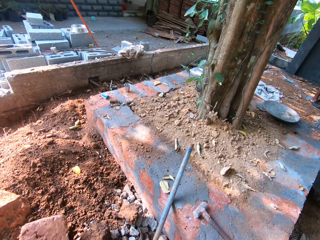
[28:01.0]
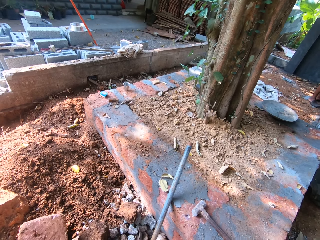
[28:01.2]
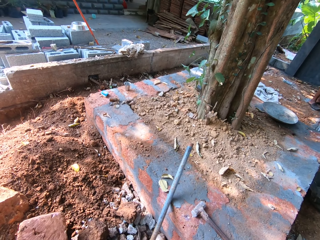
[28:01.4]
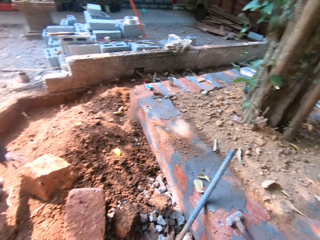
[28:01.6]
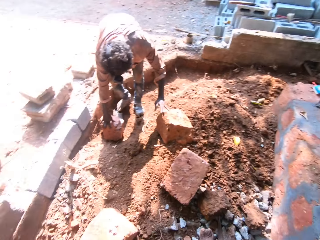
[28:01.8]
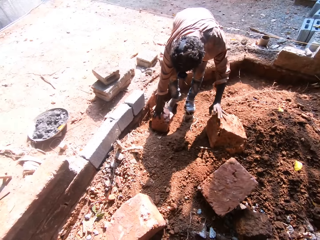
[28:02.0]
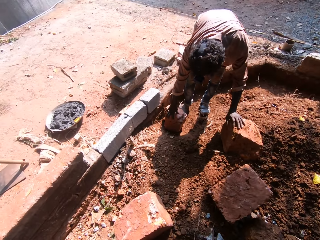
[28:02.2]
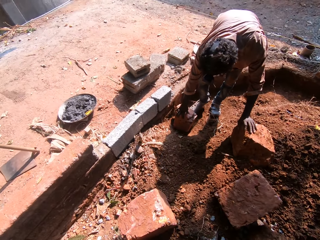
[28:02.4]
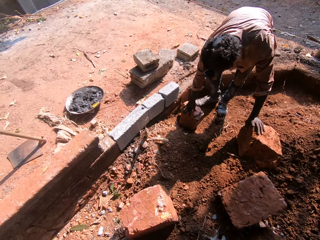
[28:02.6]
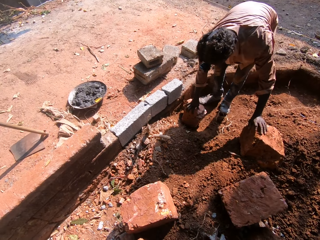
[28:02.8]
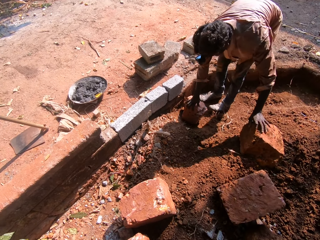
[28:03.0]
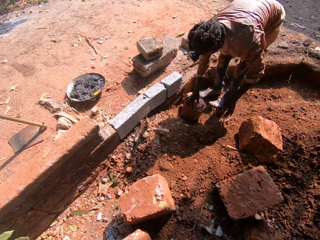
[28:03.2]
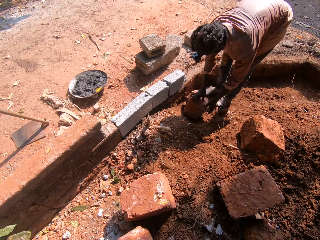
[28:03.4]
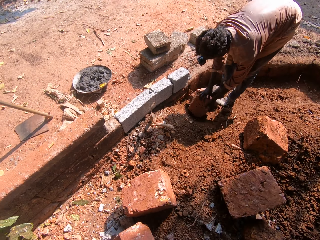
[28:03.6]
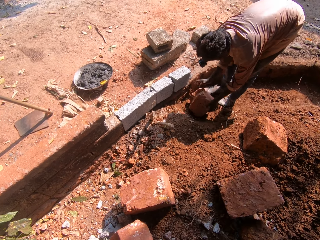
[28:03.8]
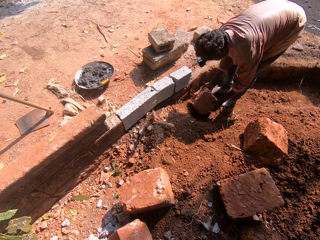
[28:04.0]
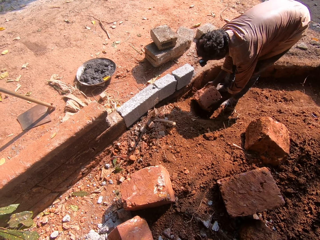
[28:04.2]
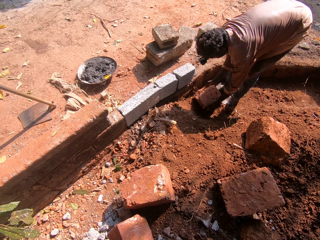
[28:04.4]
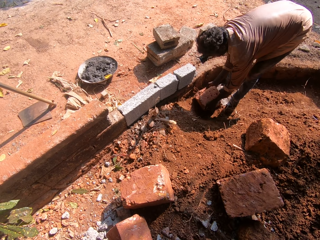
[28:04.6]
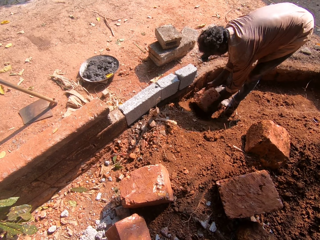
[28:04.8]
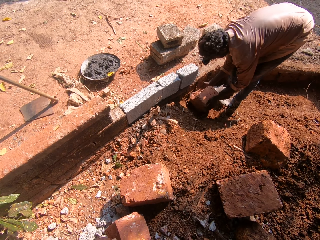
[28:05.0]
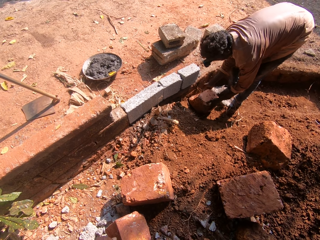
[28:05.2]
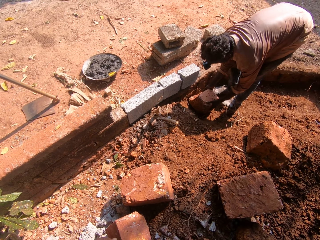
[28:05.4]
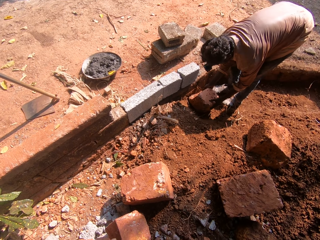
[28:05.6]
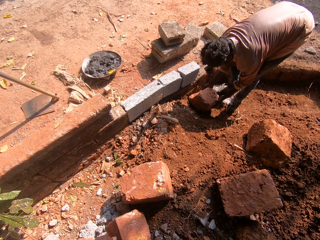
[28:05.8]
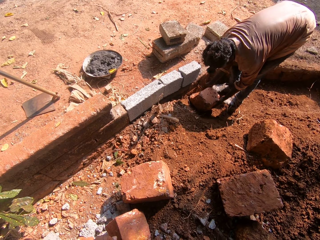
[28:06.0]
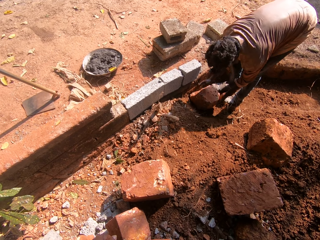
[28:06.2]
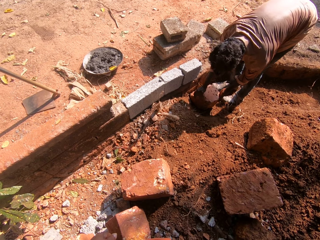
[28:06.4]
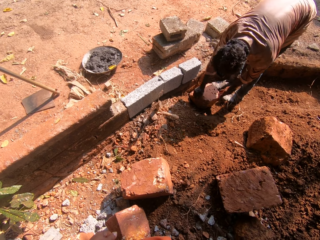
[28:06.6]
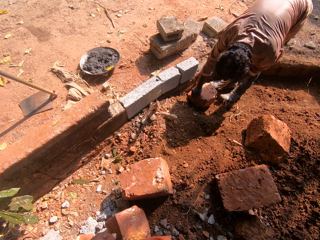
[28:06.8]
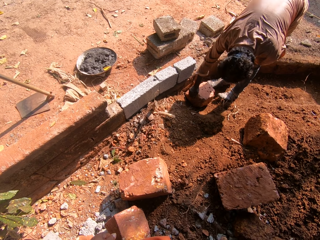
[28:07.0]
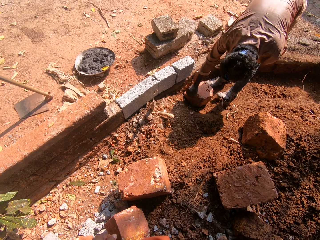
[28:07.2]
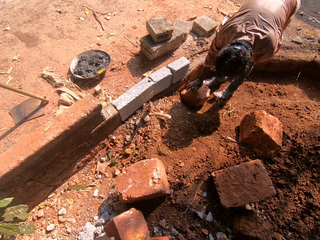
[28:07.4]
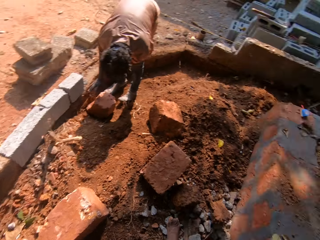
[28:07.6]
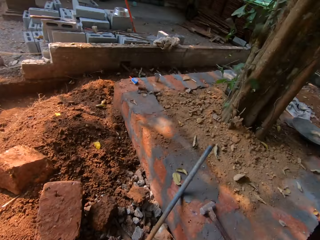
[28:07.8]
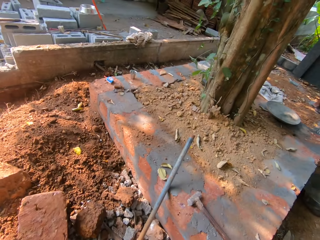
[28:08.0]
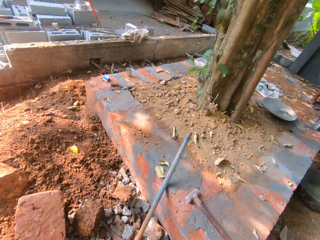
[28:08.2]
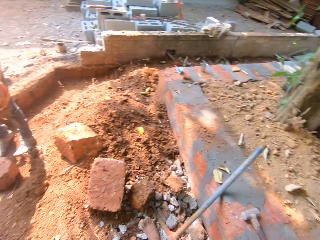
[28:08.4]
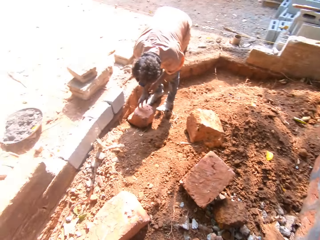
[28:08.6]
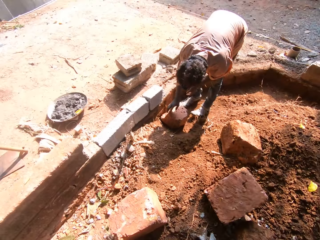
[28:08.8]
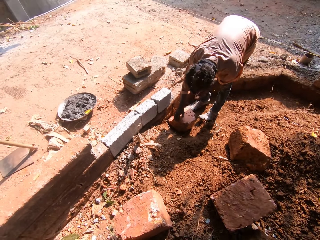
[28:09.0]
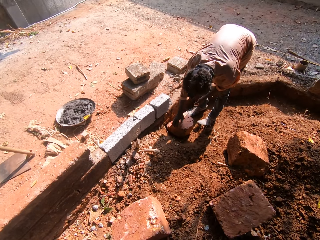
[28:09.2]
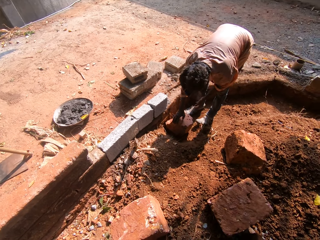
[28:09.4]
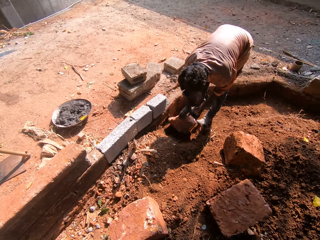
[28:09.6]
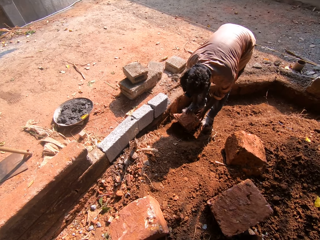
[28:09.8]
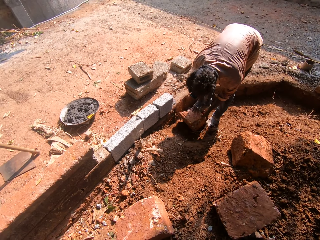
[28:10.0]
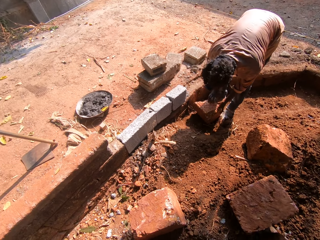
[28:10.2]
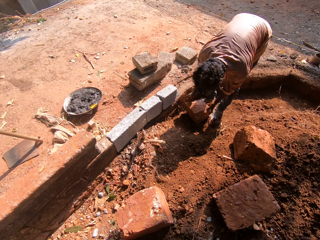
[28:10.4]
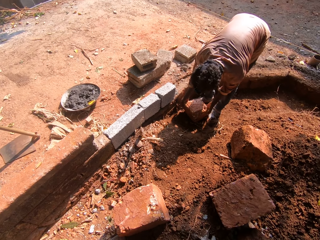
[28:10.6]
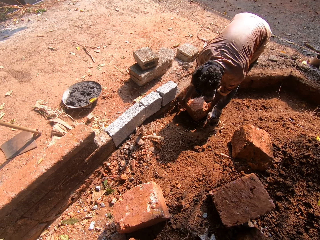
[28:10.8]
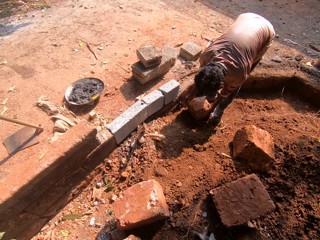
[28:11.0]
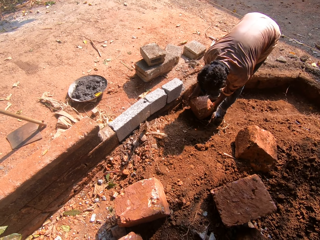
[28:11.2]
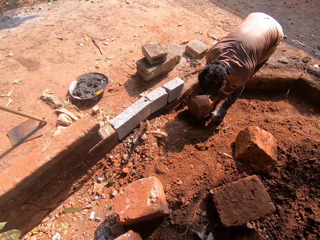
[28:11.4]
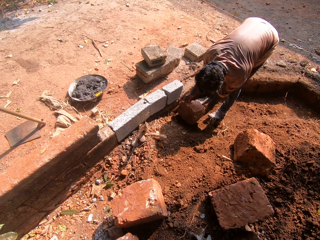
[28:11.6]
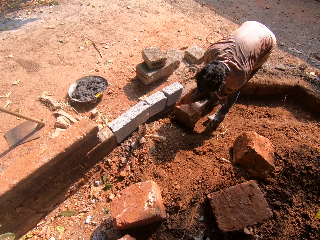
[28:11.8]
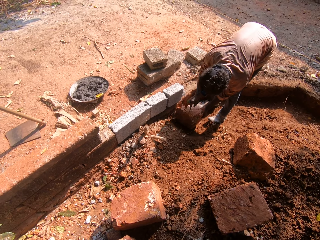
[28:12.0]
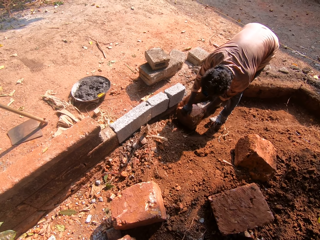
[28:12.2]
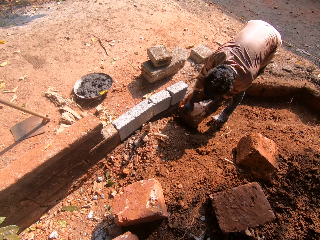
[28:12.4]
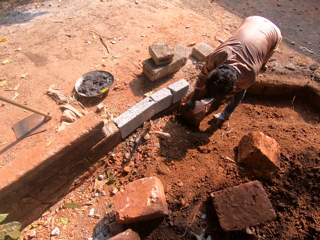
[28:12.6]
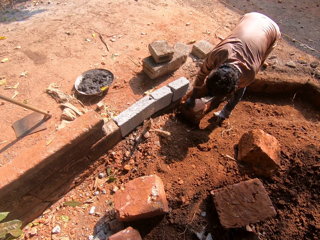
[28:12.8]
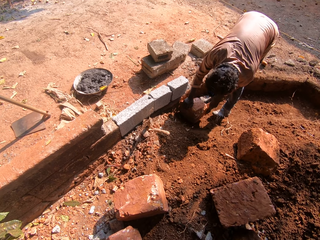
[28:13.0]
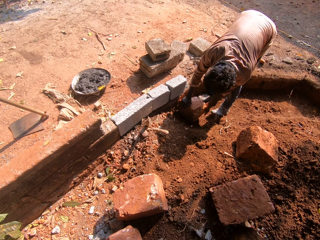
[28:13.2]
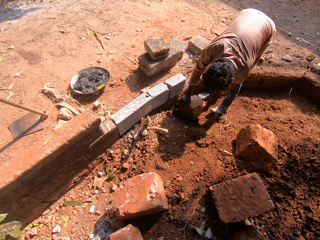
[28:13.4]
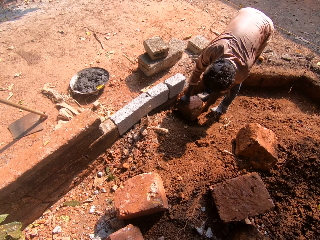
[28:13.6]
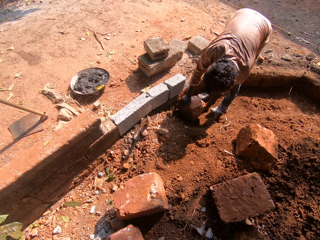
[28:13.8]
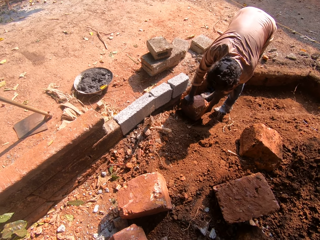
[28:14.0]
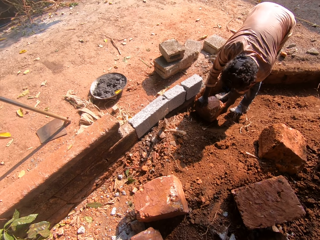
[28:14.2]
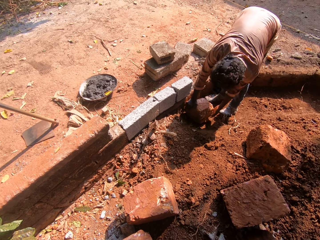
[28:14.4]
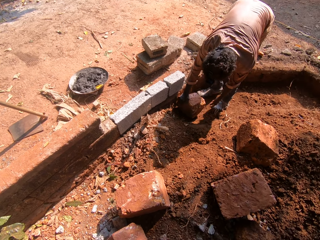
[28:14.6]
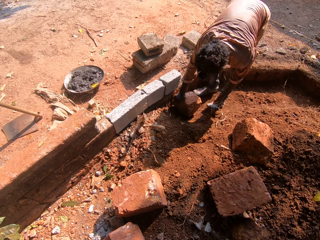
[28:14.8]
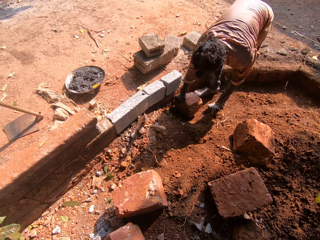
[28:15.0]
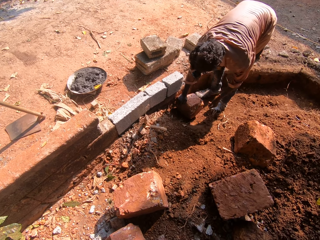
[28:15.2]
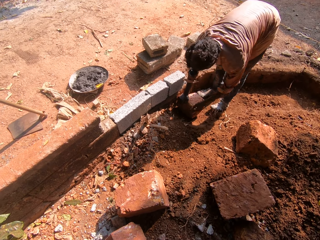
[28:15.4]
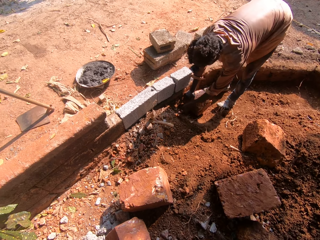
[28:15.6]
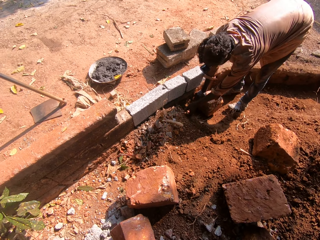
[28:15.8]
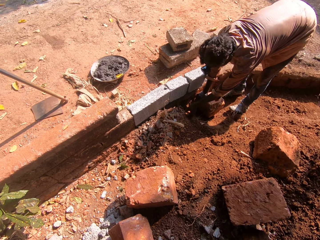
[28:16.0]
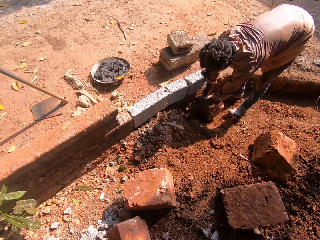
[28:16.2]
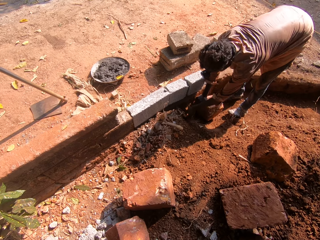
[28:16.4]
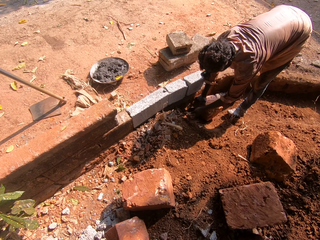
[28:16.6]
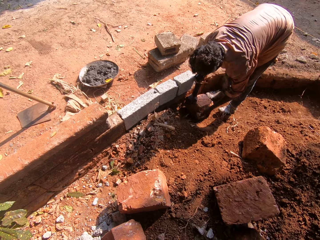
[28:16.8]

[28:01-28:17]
The man turns the brick with both hands. Another man speaks to the camera wearer. The first man raises the brick with his right hand, moves the brick with both hands, and presses the brick with his right hand. He grabs a stone with his left hand.

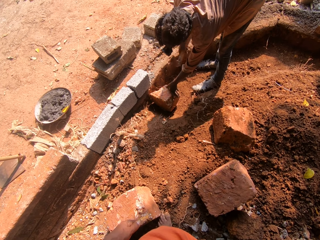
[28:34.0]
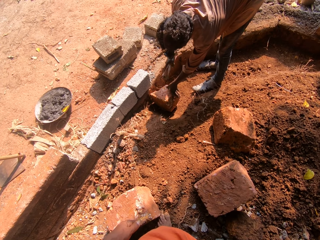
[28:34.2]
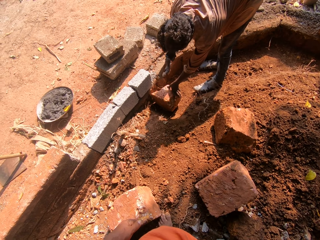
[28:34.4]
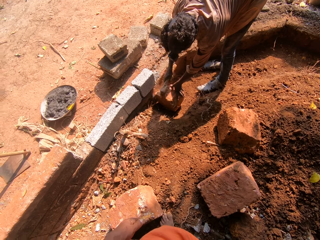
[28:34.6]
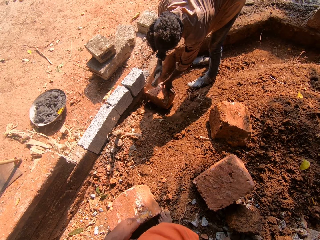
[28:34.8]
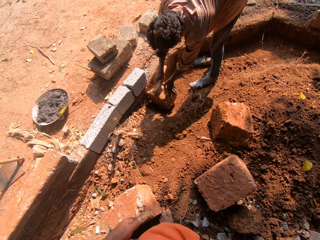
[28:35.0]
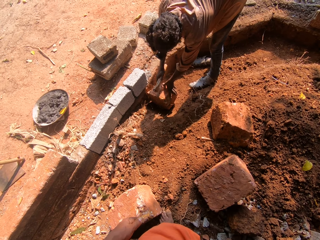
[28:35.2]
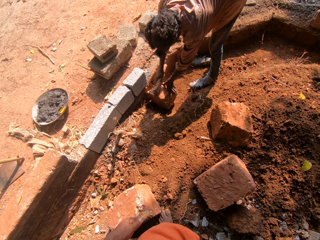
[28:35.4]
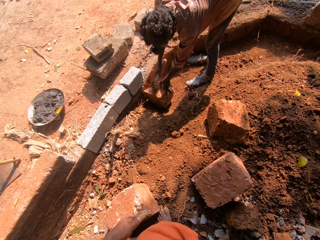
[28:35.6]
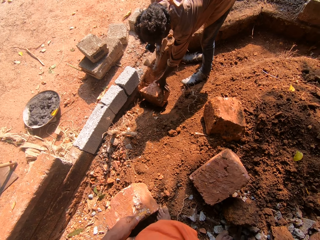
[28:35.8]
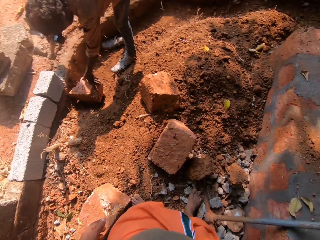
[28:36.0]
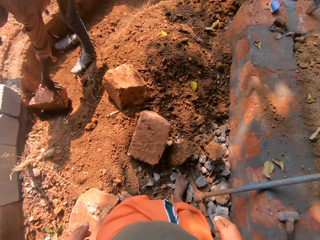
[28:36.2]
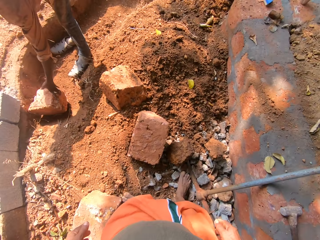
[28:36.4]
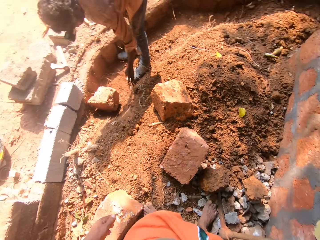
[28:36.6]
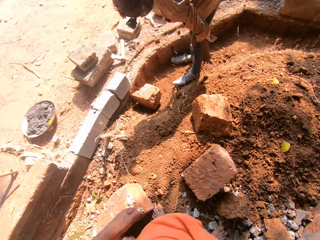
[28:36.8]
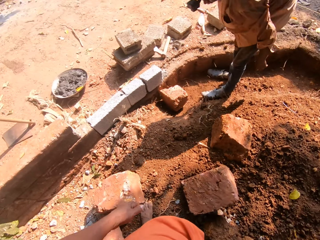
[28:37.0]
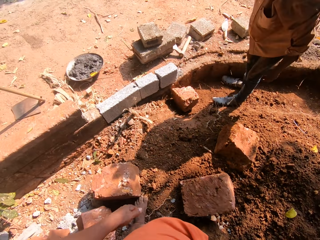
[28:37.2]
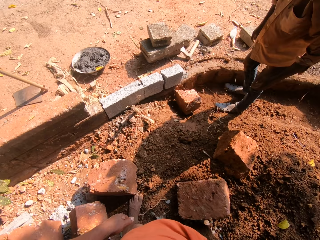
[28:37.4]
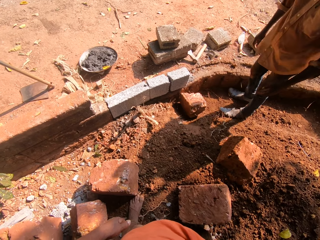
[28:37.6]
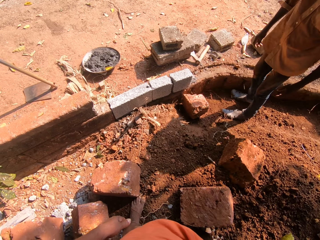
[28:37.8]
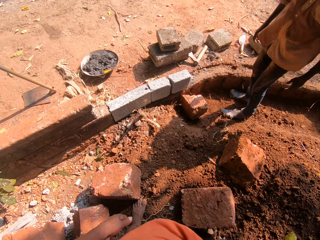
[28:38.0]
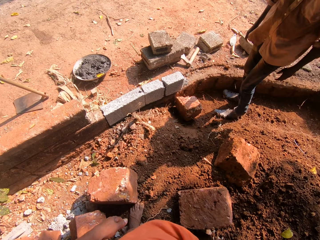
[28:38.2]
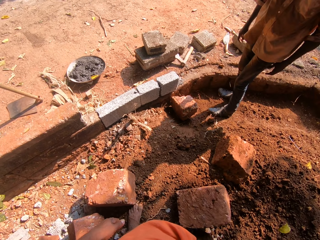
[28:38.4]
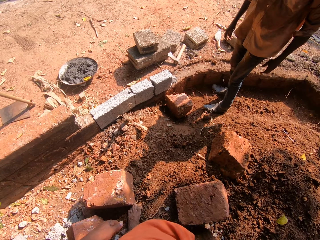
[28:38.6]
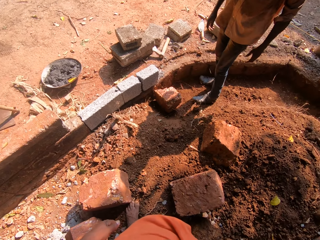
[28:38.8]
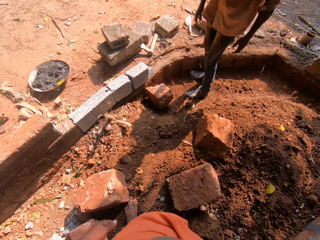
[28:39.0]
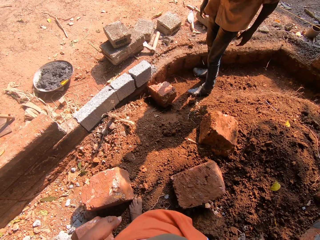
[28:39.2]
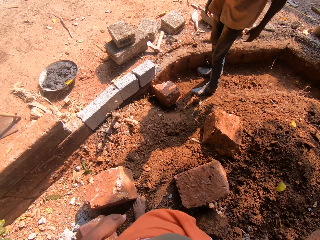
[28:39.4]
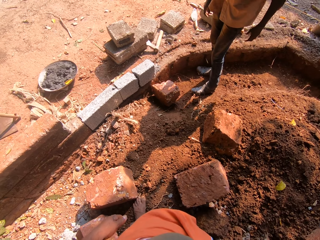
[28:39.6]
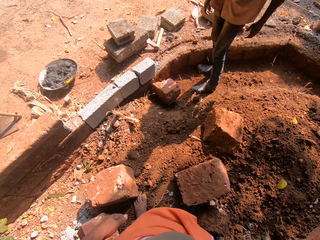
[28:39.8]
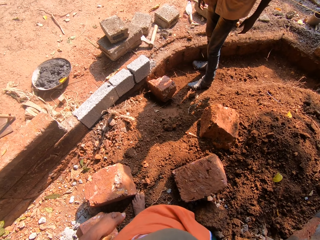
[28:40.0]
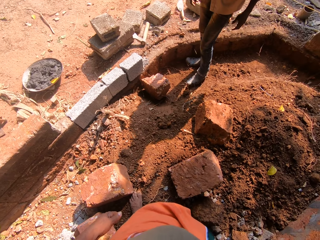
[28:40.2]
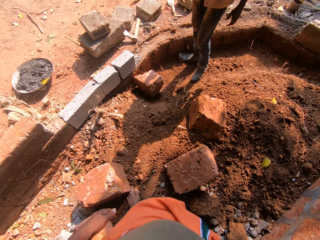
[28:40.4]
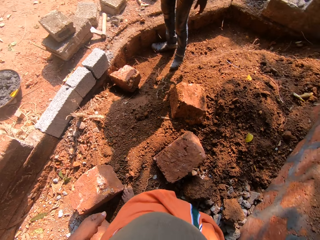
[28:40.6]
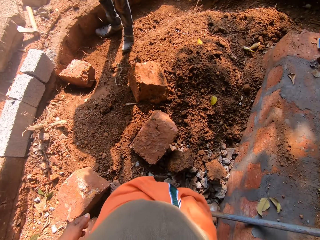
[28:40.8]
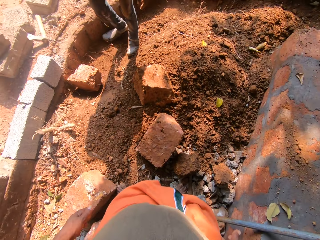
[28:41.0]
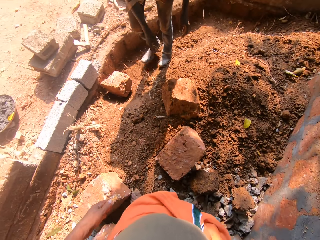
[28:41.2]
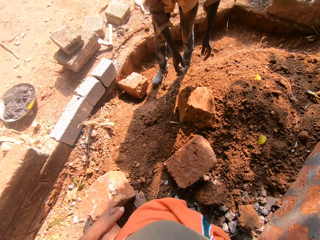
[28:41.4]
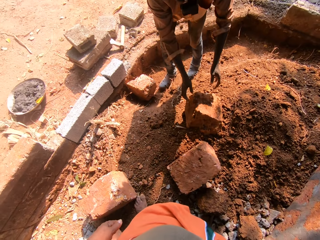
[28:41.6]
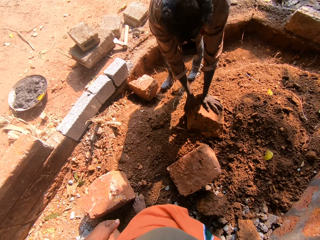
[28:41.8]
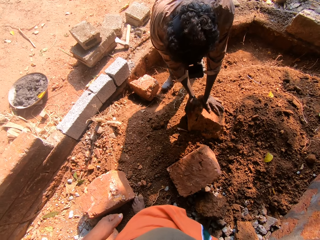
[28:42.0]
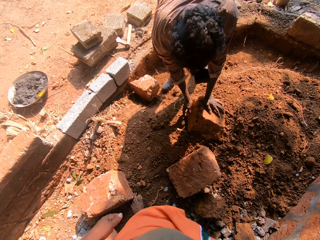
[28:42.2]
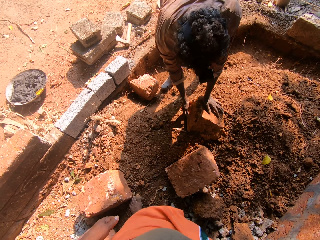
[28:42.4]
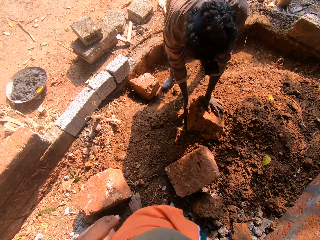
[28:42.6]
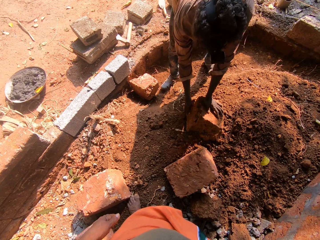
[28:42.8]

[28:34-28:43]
The man picks up an axe or hatchet. The man hits the brick with the hatchet in his right hand. The man drops the hatchet with his right hand. Another man speaks to the camera wearer. The first man places both hands on the brick.
